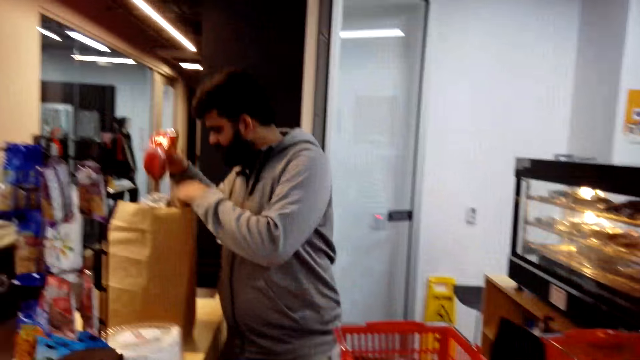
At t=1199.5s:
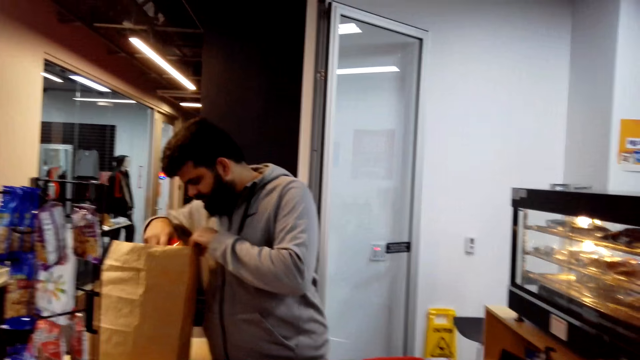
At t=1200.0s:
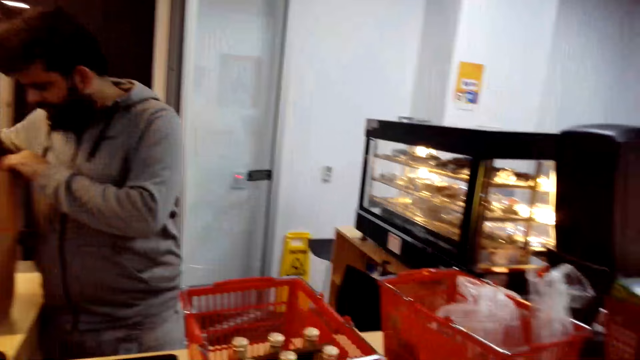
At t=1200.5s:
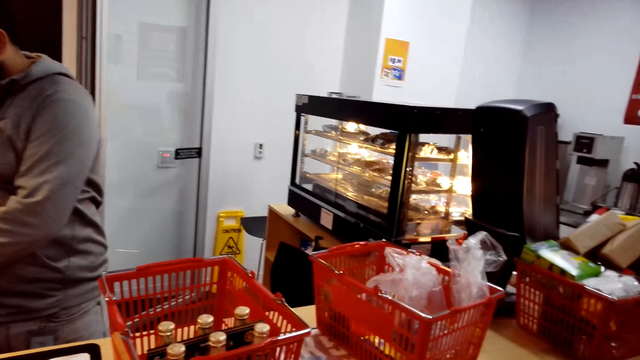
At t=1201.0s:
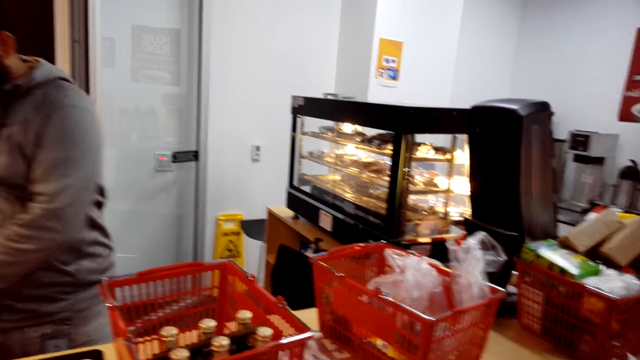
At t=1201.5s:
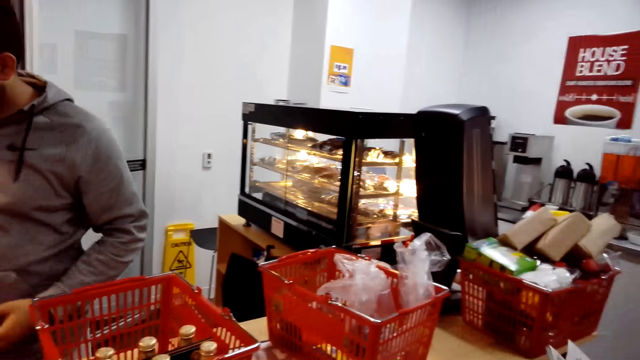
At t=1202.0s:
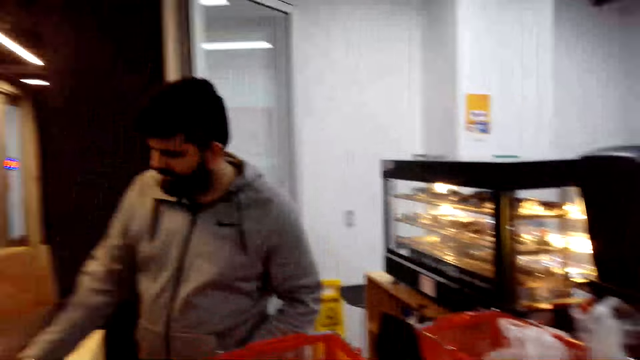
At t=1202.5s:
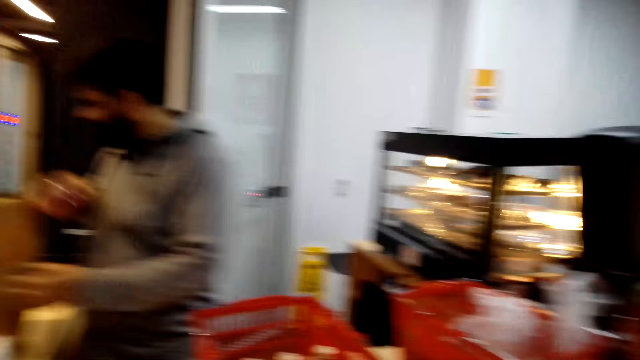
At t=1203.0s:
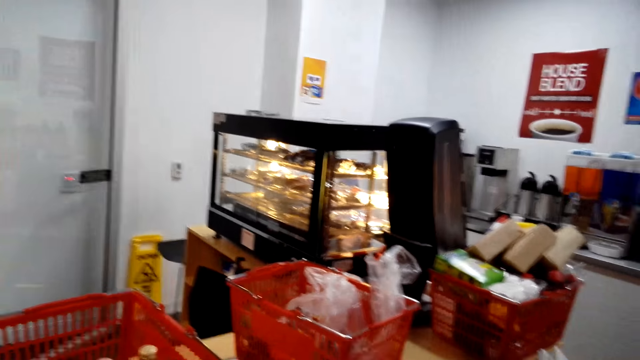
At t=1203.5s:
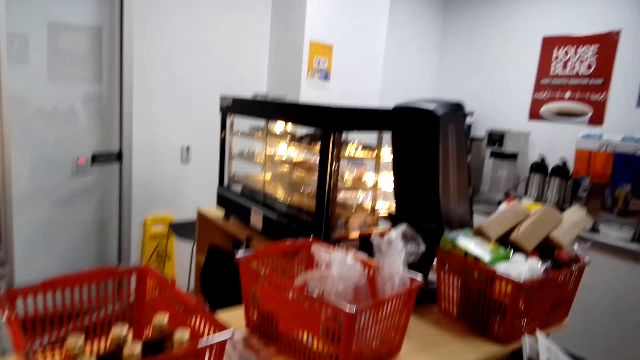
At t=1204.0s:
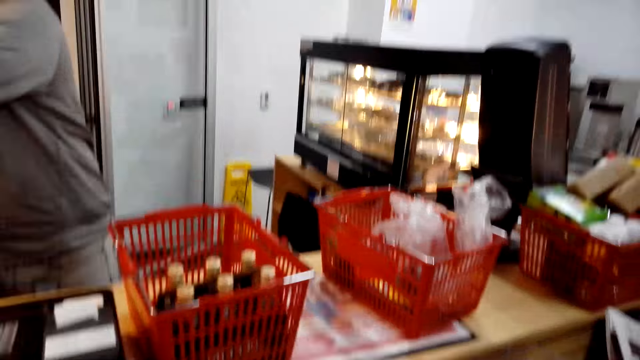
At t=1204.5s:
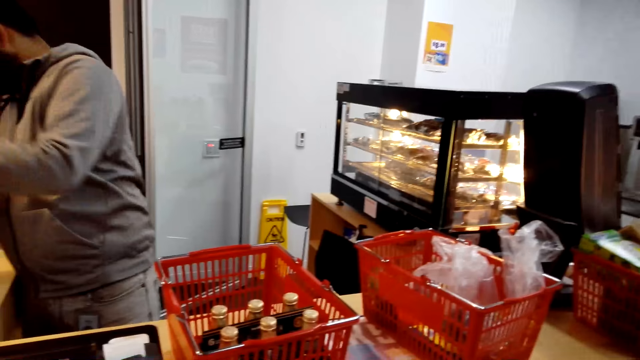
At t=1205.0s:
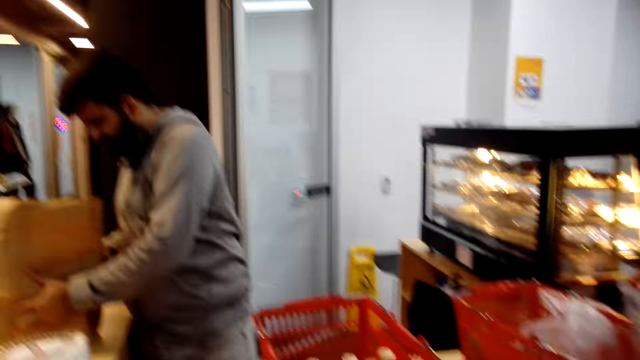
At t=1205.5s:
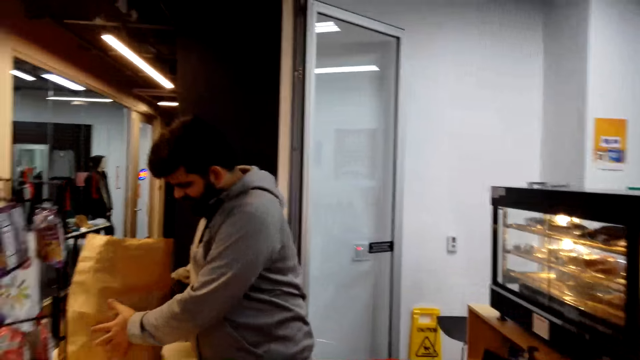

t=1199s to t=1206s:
A man packs the items in the bag pack. The camera wearer looks around.

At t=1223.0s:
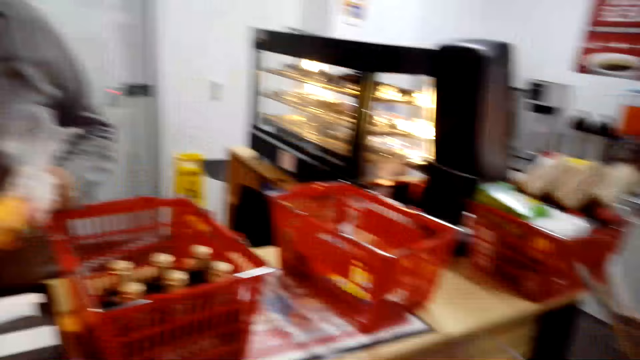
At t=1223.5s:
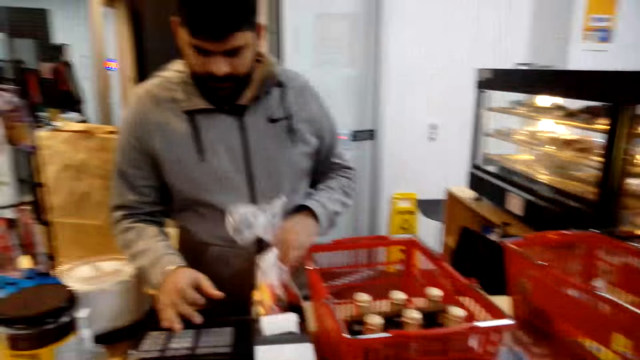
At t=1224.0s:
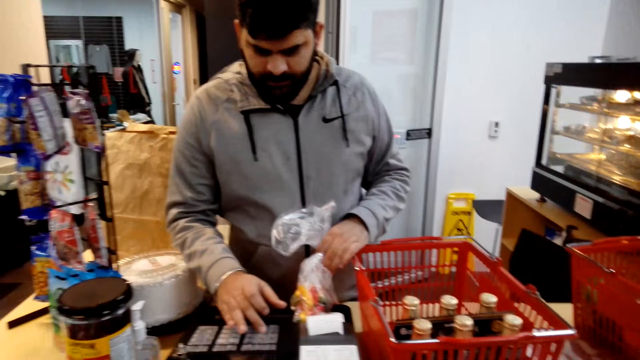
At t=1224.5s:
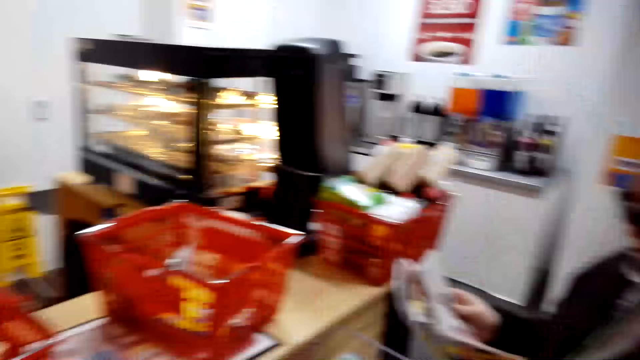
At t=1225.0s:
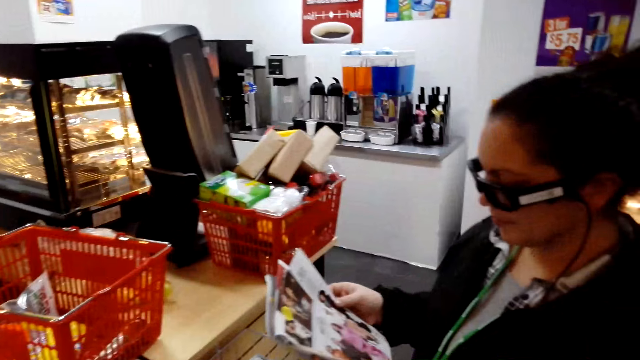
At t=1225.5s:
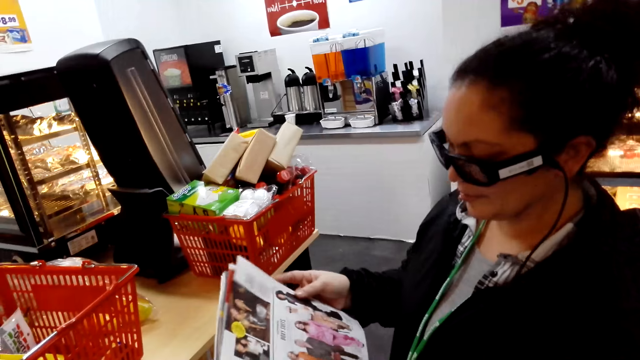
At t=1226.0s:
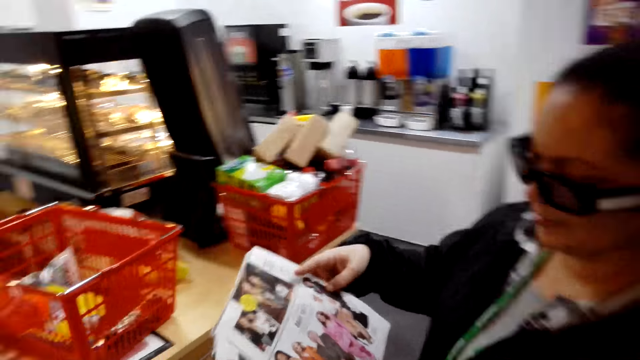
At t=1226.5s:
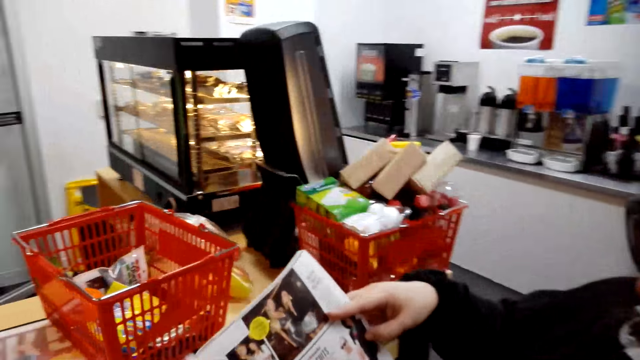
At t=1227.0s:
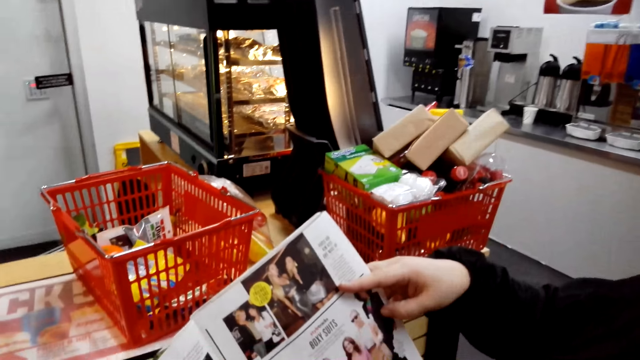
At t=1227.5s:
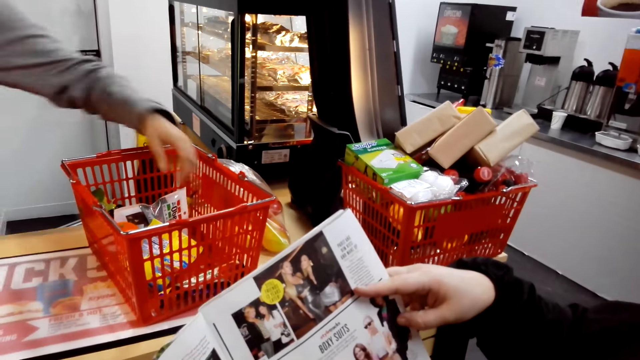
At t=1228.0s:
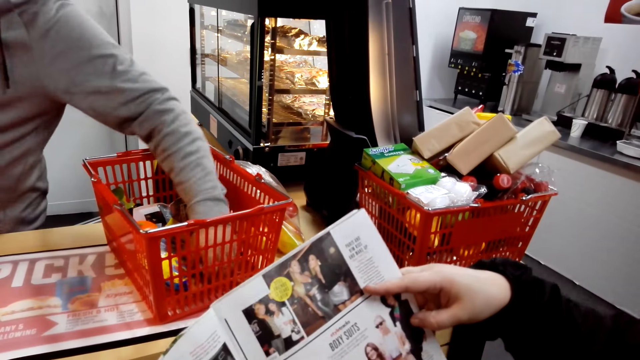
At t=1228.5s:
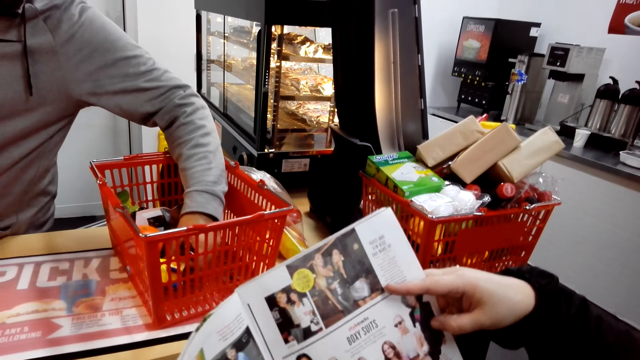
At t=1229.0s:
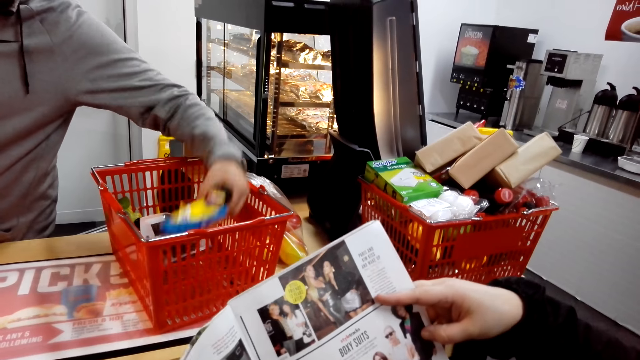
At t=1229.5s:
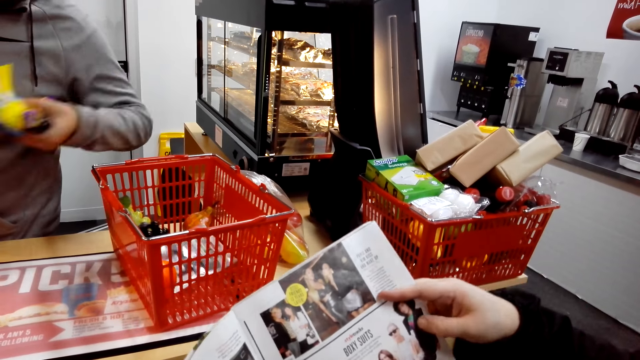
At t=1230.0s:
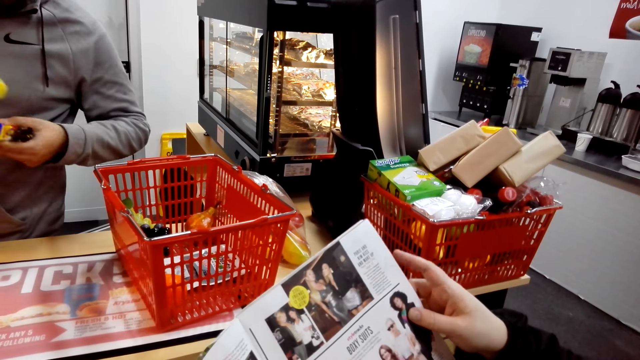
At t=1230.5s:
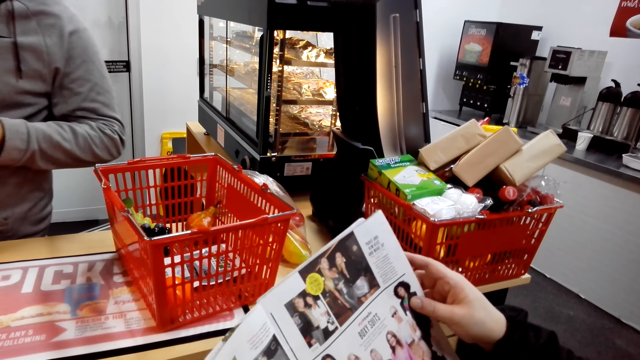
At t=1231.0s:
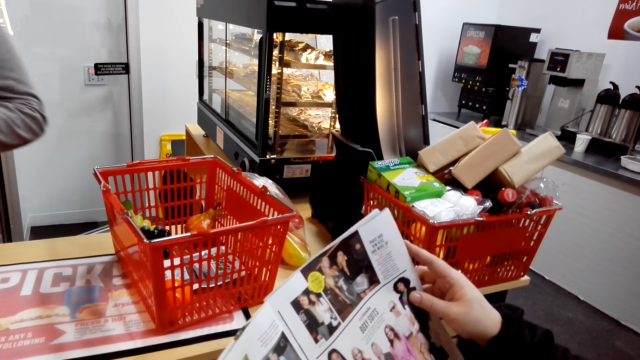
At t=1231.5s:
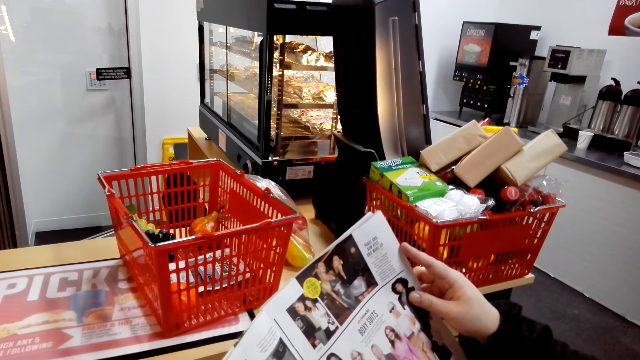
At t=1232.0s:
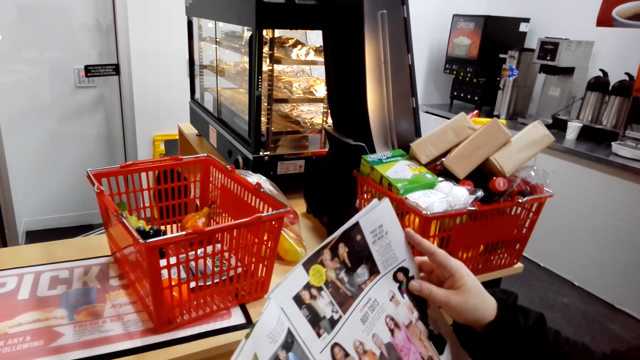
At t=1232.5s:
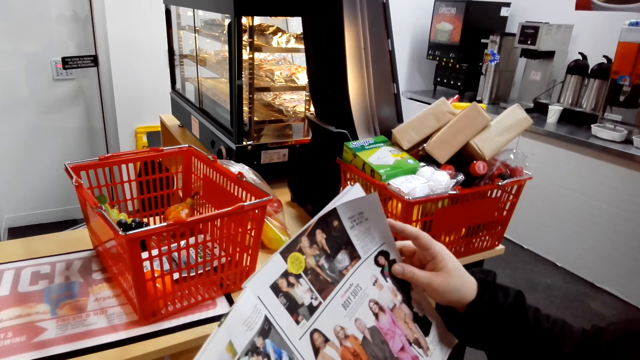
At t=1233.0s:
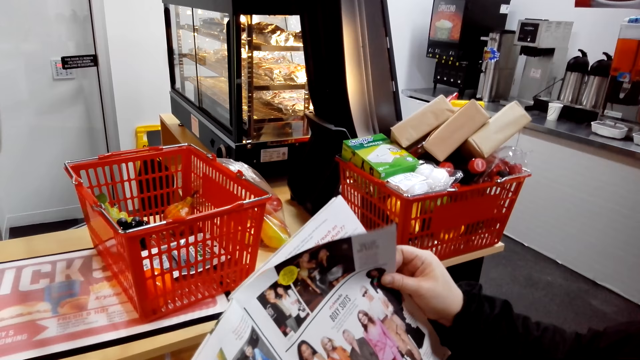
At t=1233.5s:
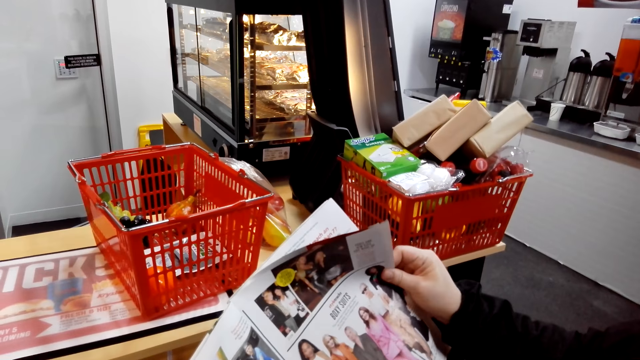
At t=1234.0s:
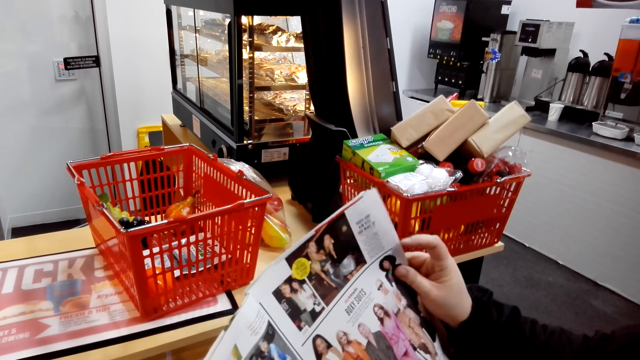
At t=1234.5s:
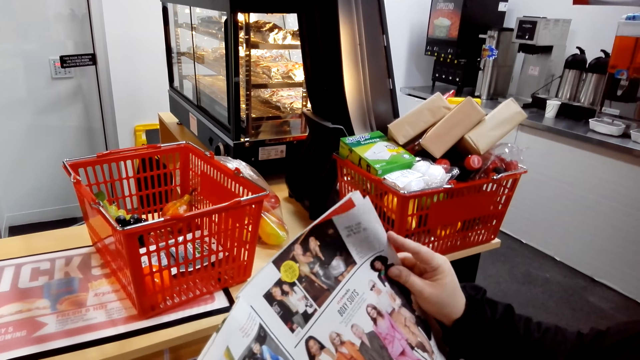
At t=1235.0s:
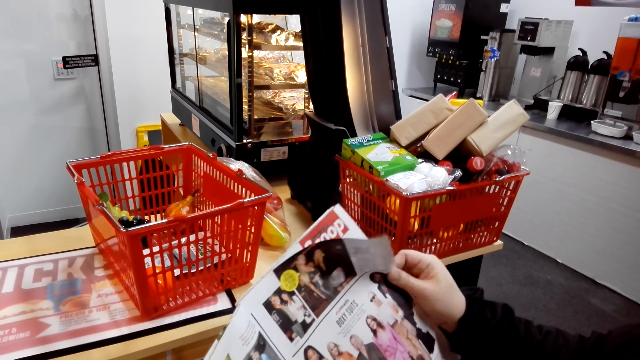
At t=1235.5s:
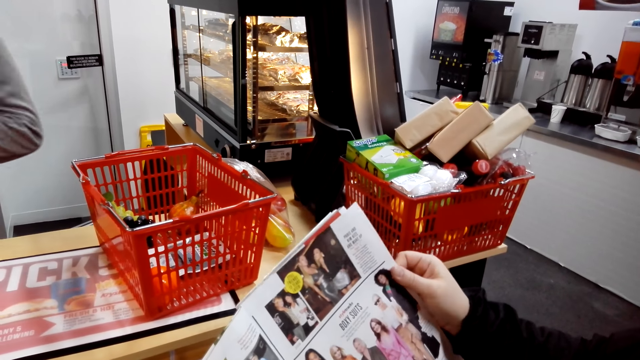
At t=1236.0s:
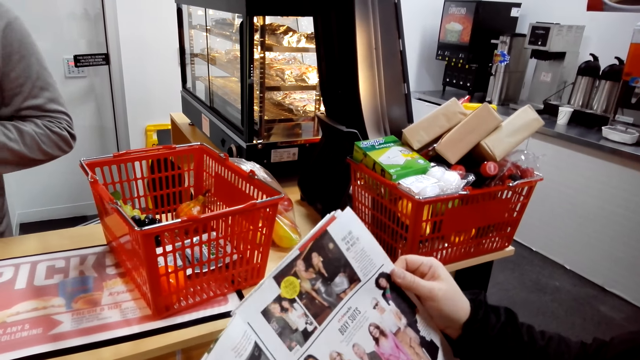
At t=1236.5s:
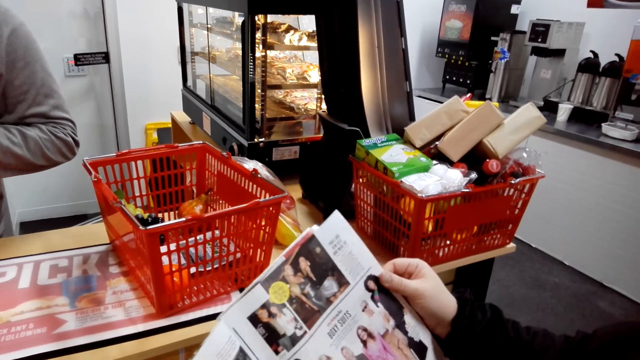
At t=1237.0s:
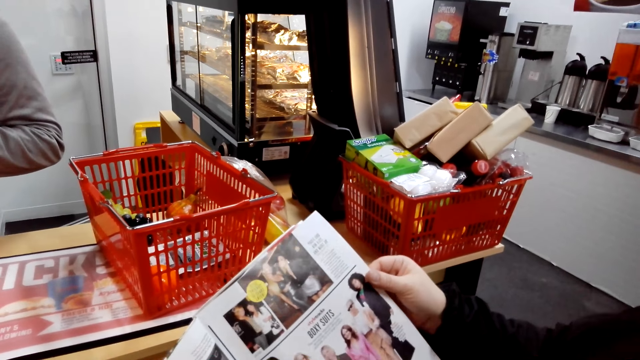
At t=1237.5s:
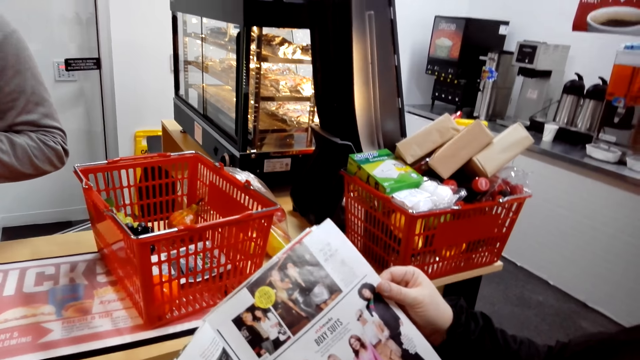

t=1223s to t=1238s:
A man enters details on the cash register machine. The camera wearer looks around. A person reads the magazine. The man picks something. A woman reads the magazine.
